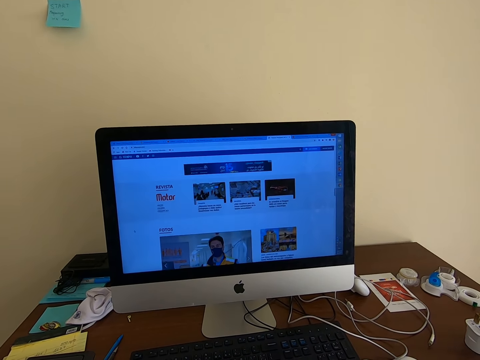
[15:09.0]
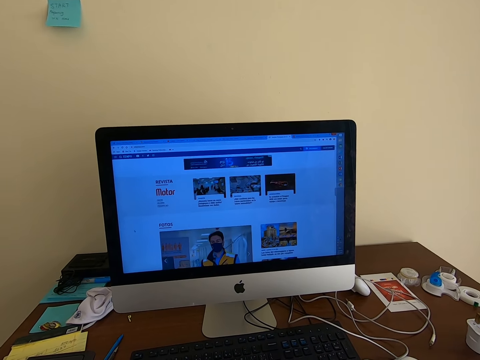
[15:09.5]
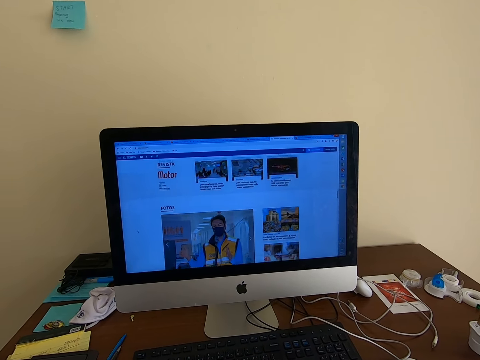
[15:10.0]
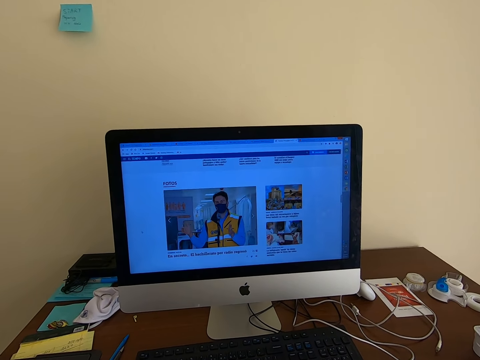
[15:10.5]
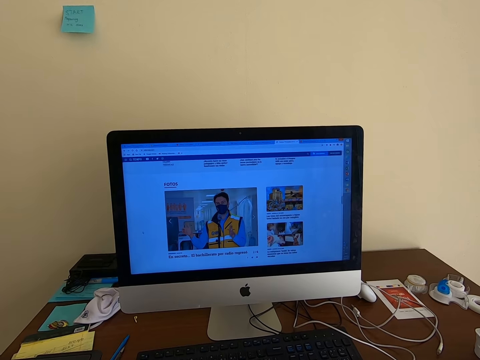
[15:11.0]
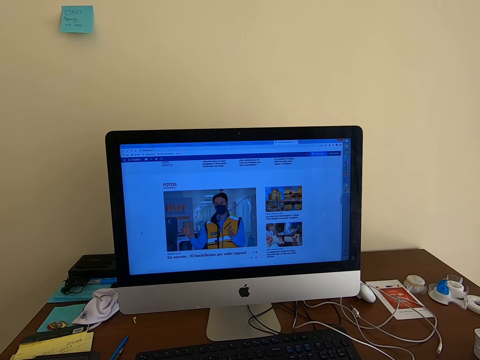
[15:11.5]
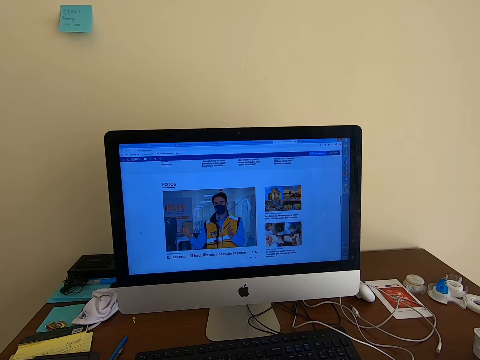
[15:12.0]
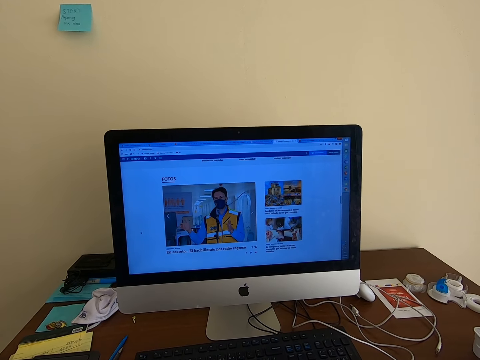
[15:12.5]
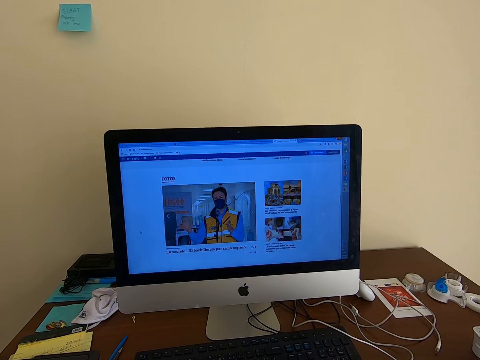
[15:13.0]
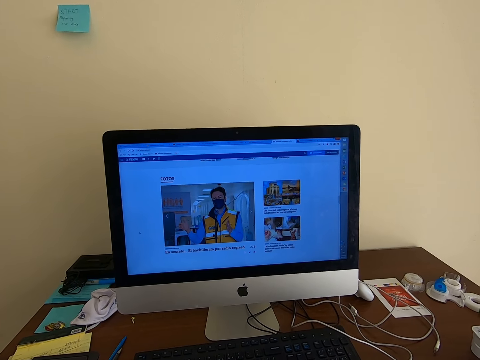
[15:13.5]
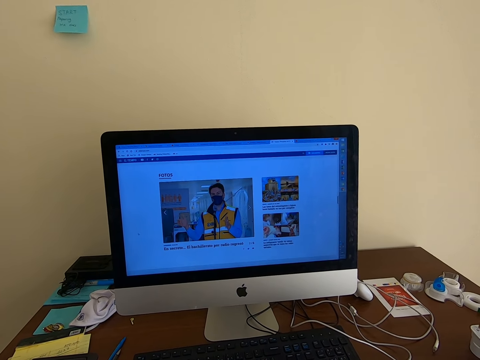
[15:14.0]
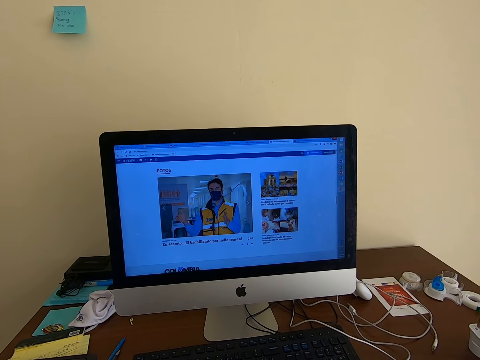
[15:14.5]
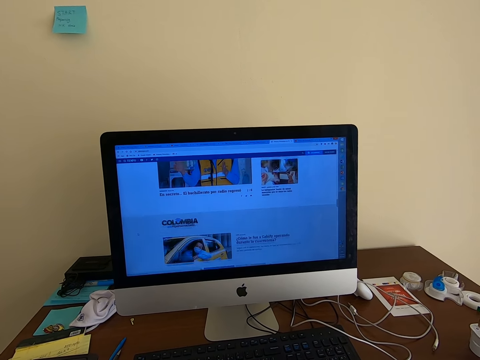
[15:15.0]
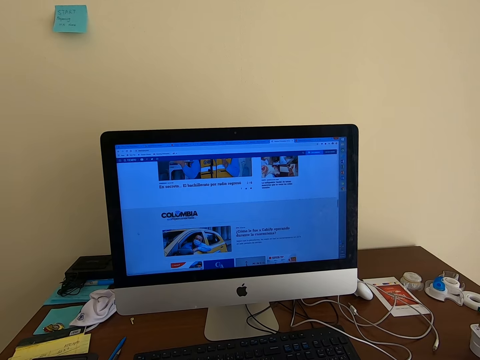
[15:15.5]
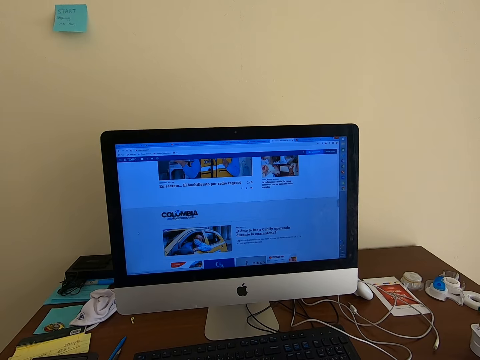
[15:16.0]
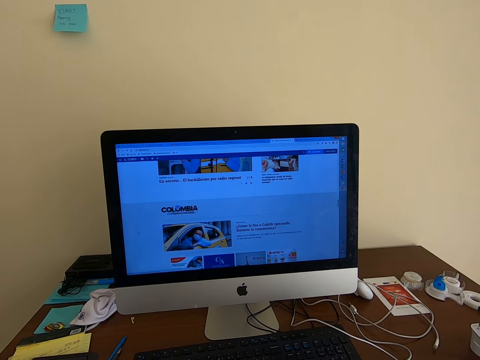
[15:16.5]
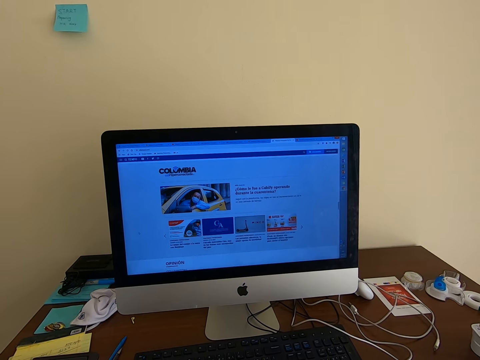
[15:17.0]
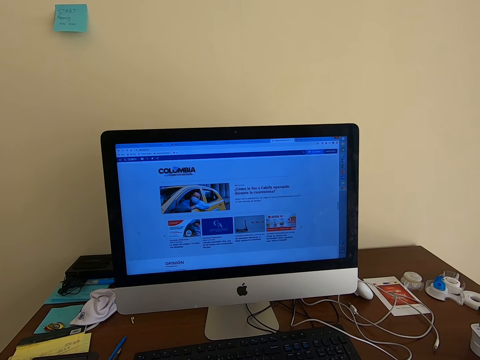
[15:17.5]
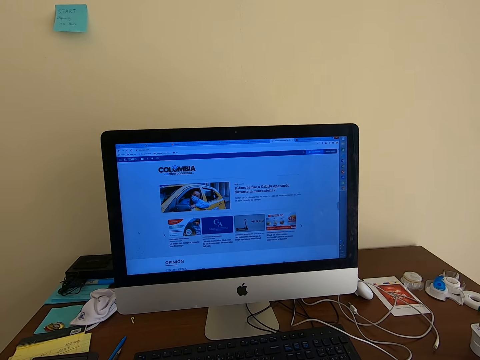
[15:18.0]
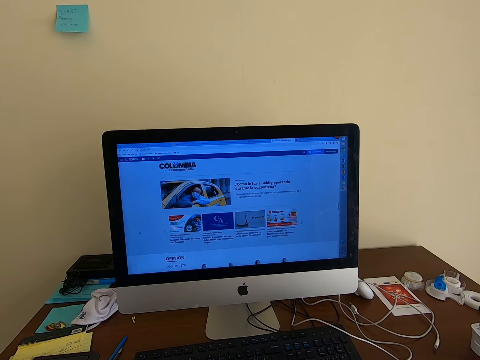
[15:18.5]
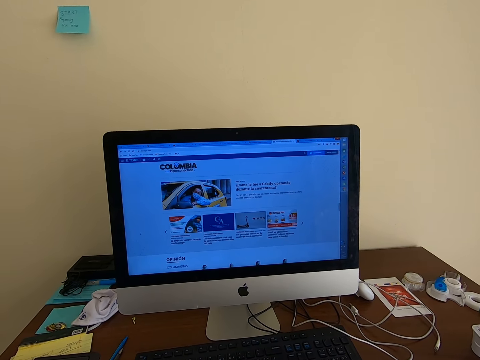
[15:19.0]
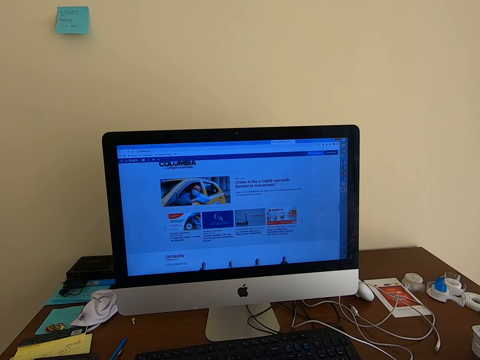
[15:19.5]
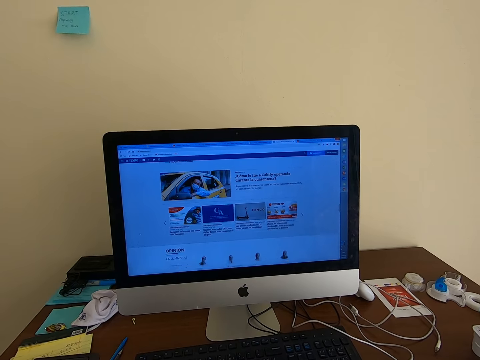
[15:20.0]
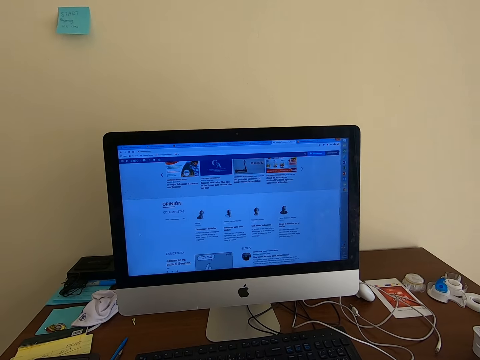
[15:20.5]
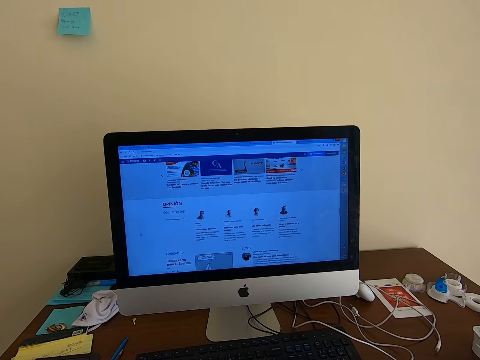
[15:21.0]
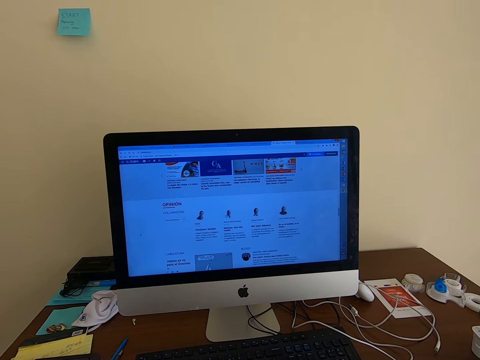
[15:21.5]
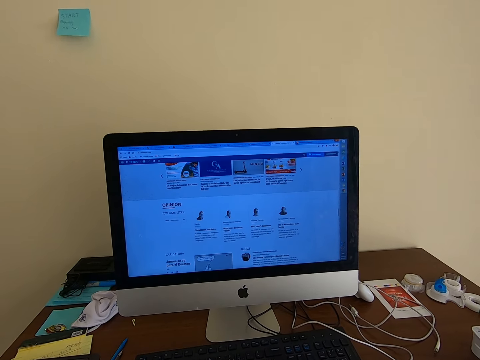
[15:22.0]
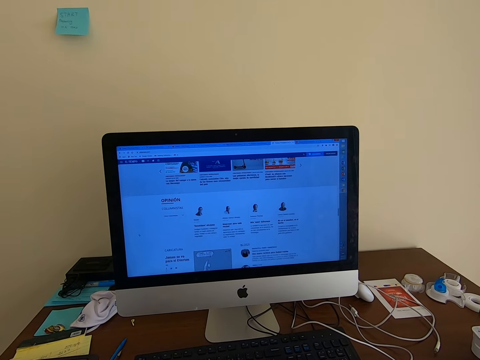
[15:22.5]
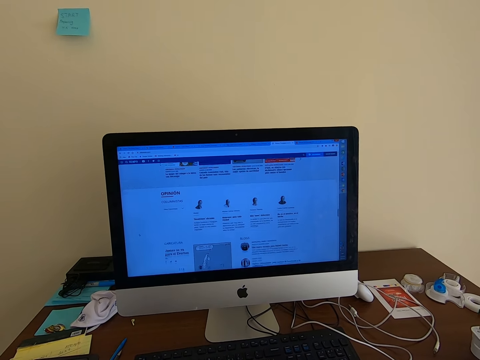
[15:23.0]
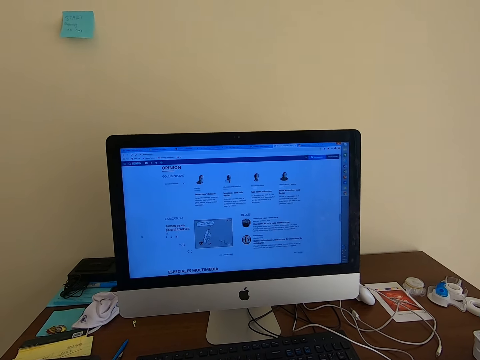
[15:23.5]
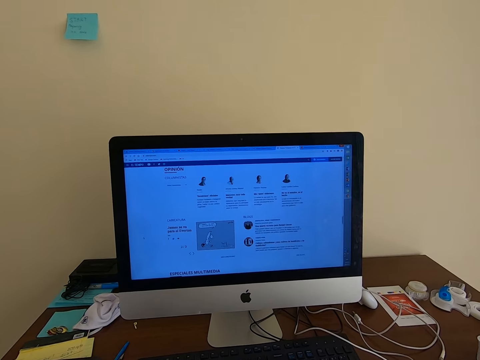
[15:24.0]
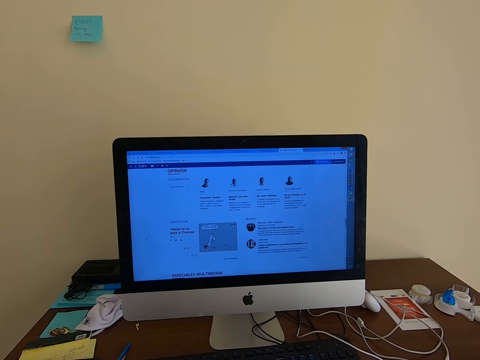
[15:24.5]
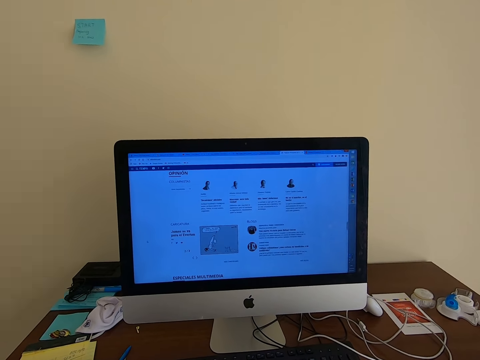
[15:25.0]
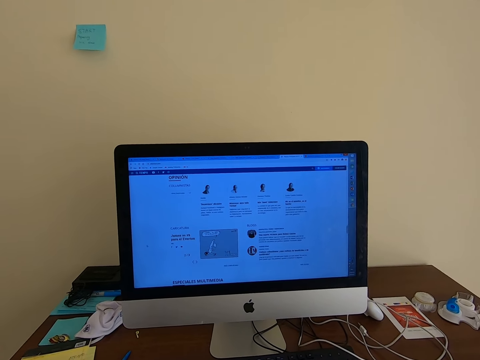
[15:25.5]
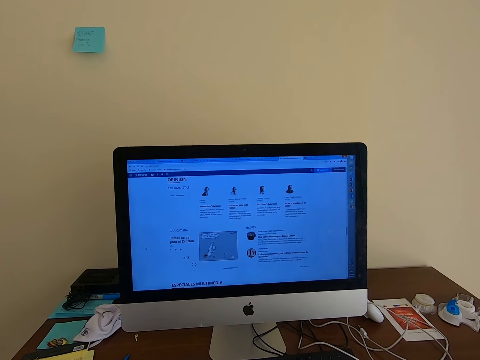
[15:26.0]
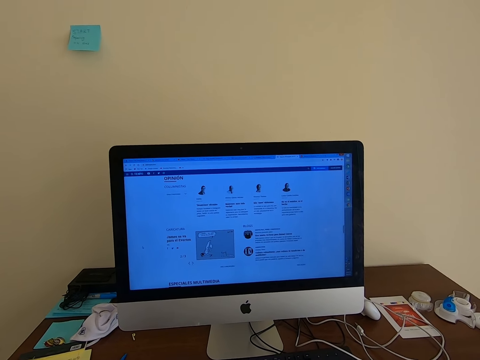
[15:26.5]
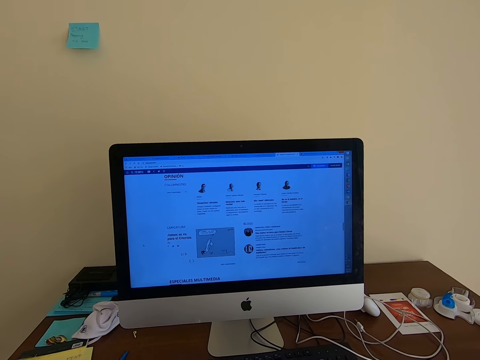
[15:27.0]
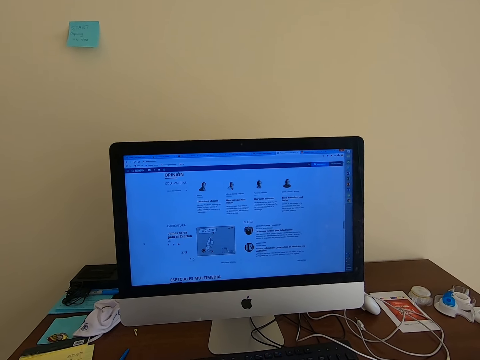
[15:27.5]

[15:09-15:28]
The camera wearer reads on the computer. They scroll with the keyboard mouse. They read on the computer. They scroll with the keyboard mouse. They read on the computer. They scroll with the keyboard mouse. They read on the computer.

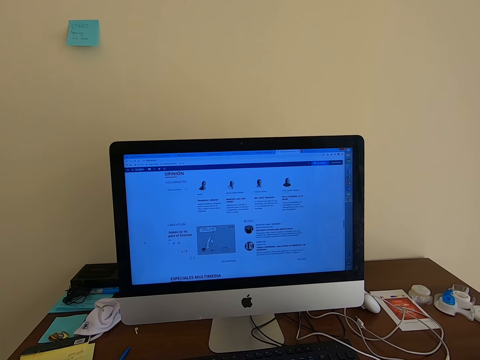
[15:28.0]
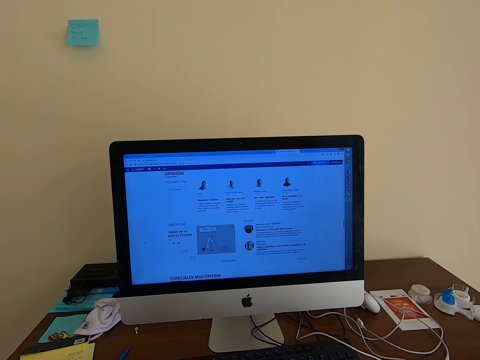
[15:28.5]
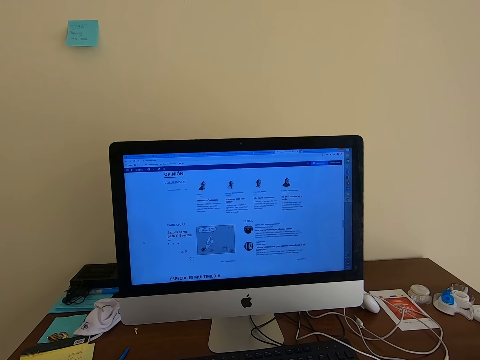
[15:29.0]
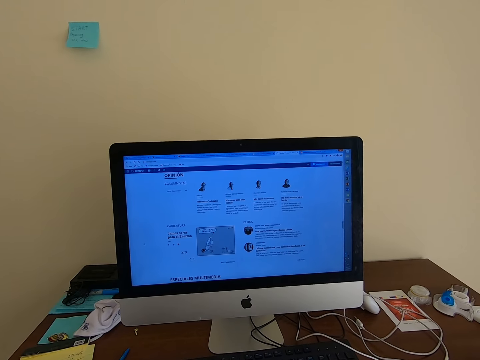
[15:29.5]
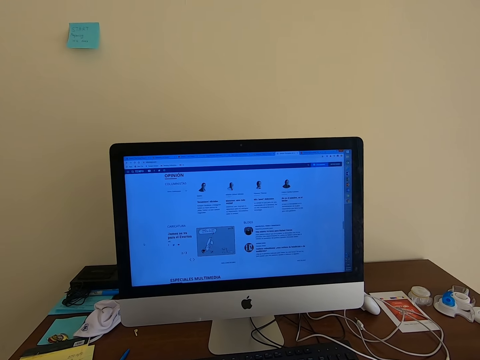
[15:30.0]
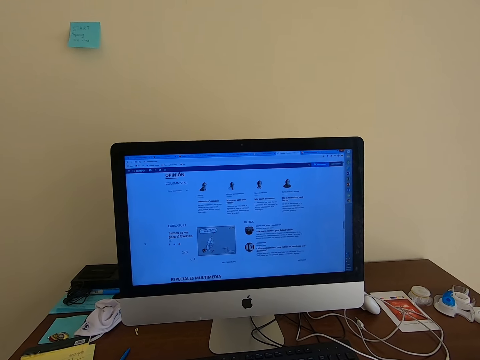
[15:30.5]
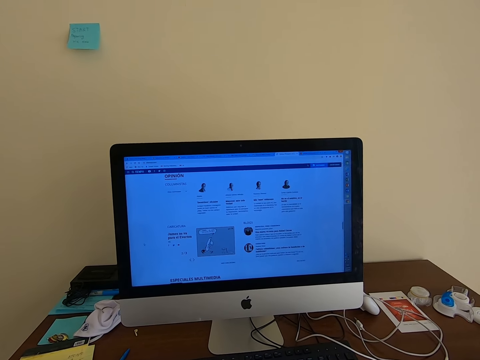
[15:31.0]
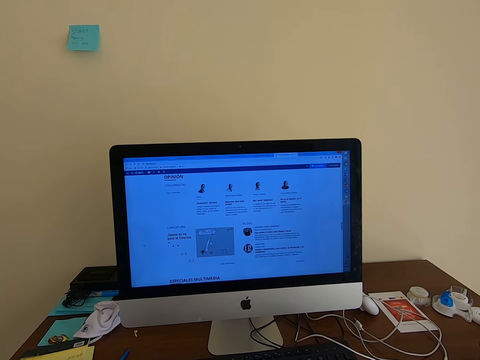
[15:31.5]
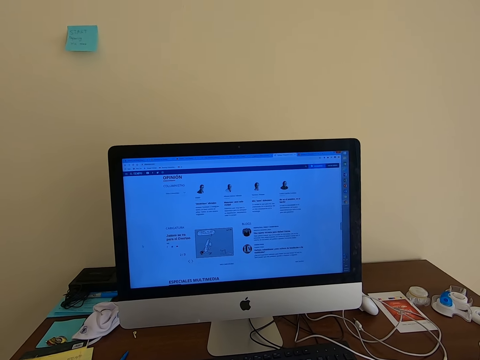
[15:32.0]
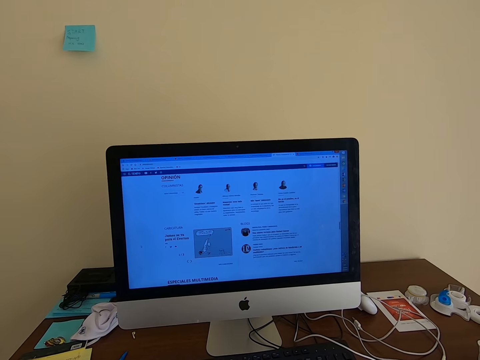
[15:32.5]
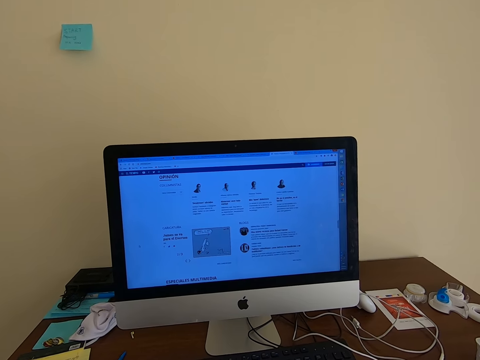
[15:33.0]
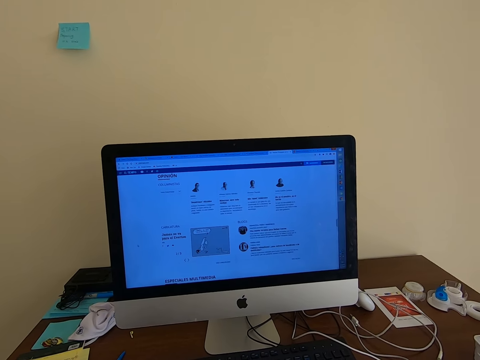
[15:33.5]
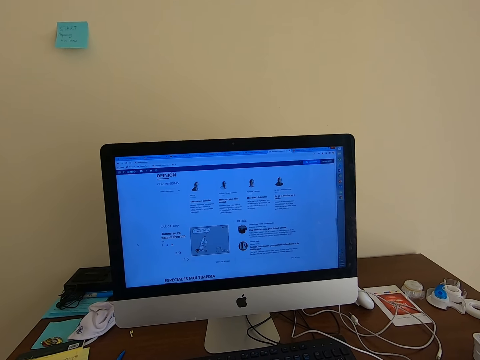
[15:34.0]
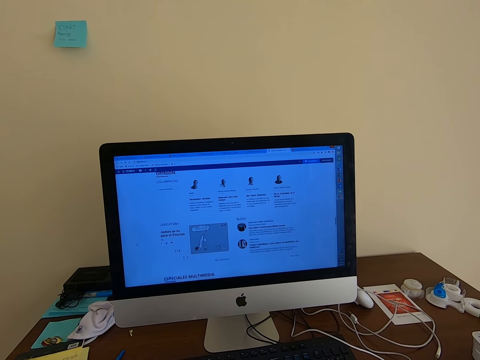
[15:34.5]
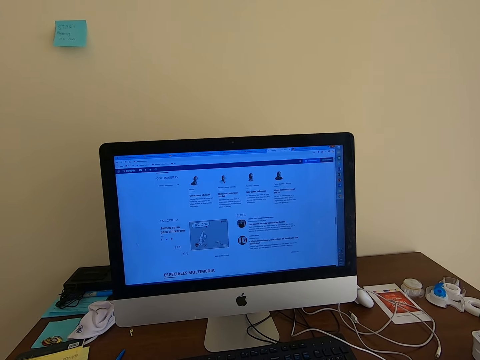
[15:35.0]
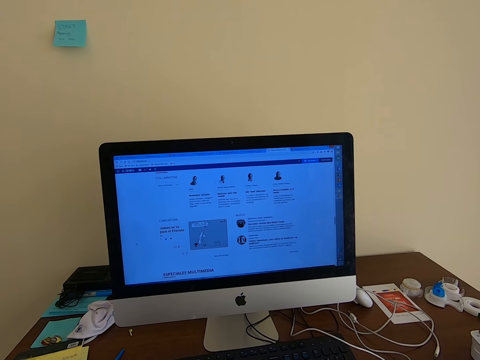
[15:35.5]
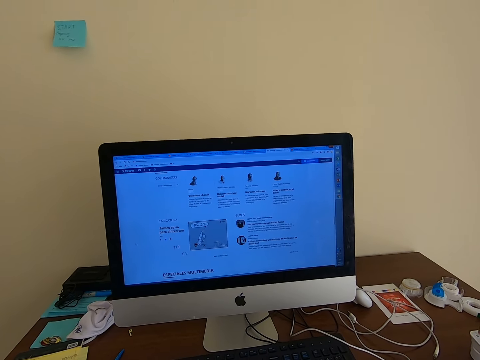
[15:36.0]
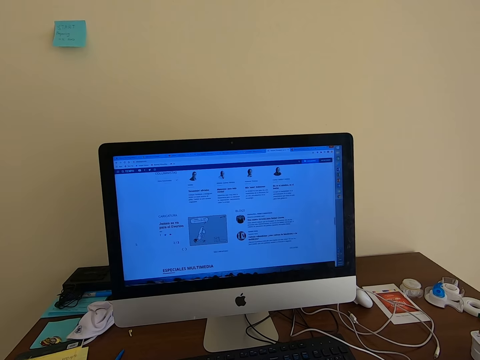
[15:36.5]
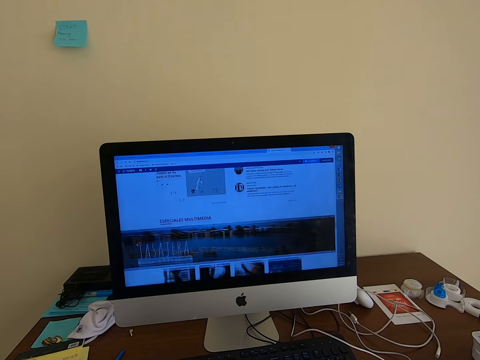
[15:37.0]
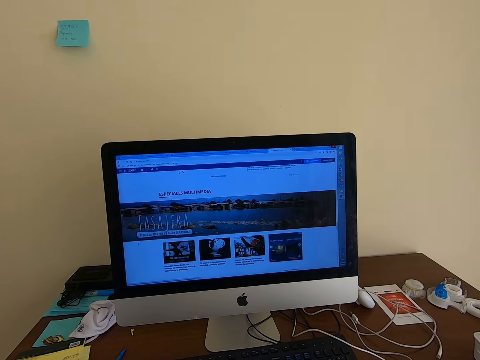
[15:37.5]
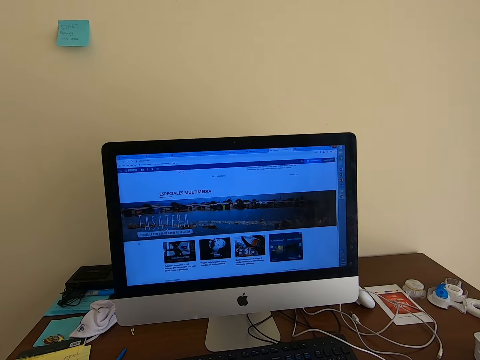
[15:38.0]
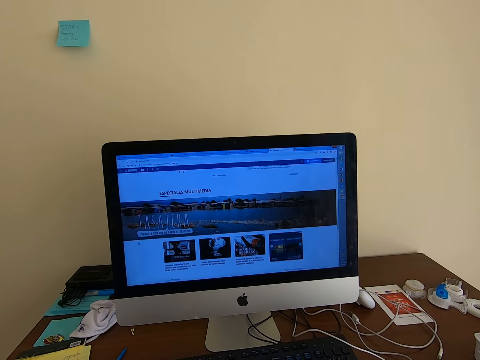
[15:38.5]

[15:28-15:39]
The camera wearer scrolls with the keyboard mouse.
